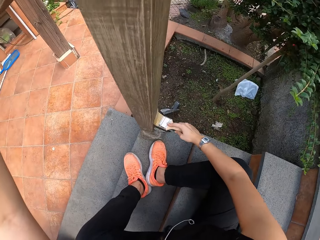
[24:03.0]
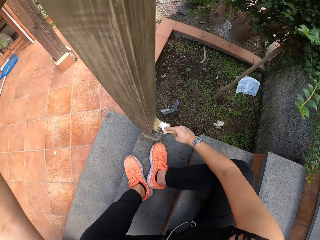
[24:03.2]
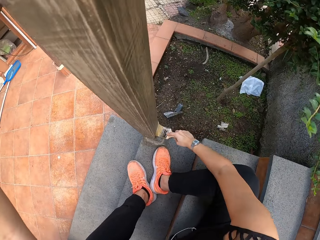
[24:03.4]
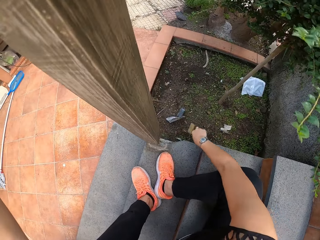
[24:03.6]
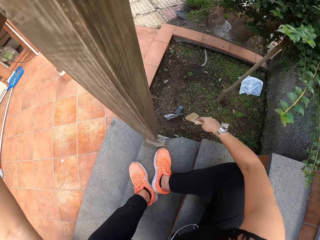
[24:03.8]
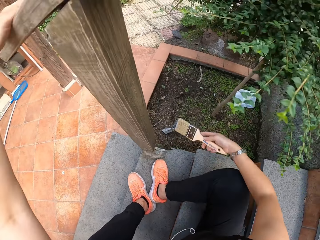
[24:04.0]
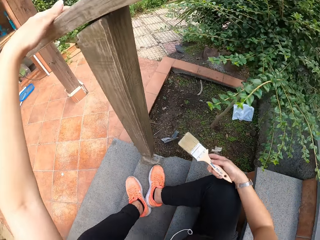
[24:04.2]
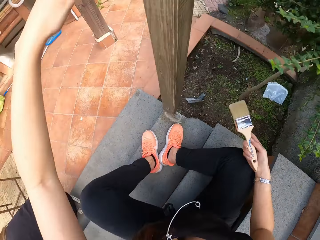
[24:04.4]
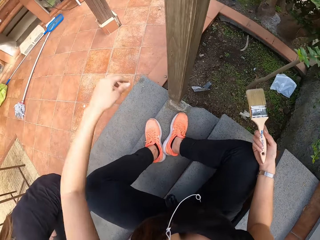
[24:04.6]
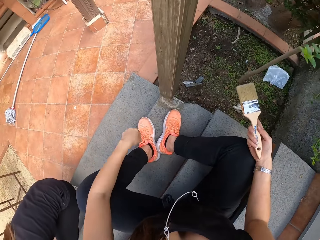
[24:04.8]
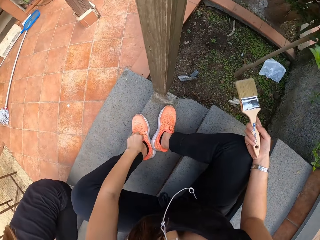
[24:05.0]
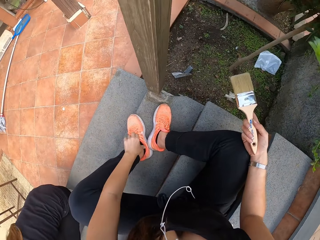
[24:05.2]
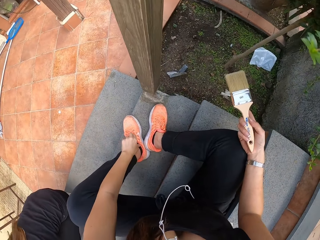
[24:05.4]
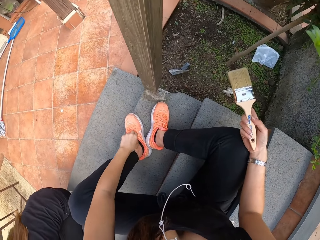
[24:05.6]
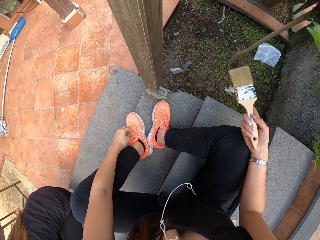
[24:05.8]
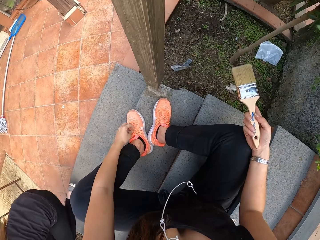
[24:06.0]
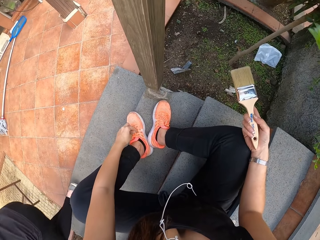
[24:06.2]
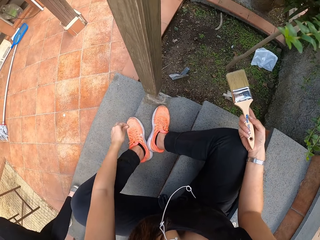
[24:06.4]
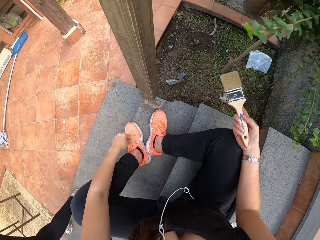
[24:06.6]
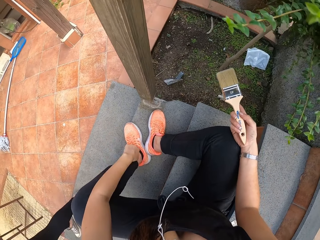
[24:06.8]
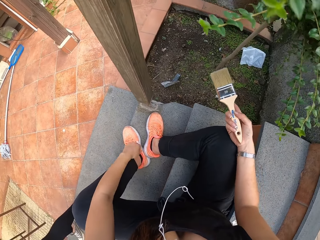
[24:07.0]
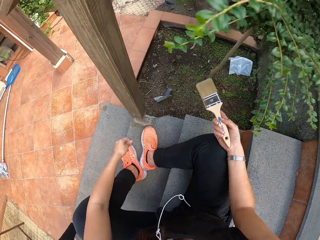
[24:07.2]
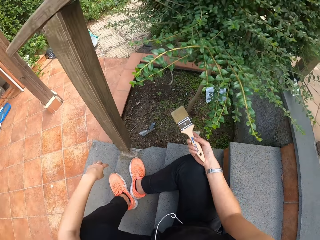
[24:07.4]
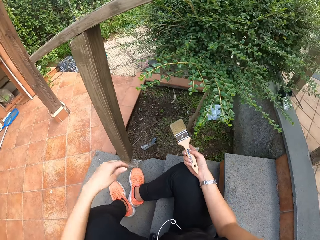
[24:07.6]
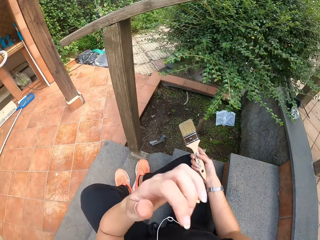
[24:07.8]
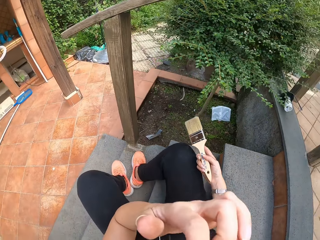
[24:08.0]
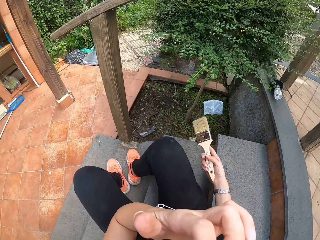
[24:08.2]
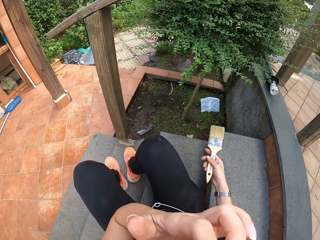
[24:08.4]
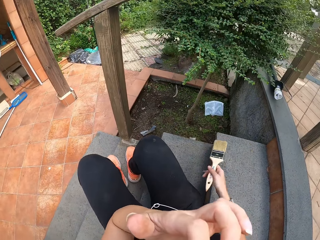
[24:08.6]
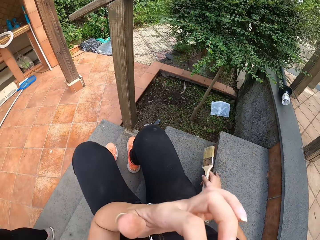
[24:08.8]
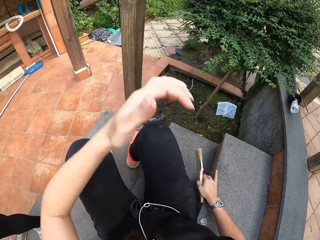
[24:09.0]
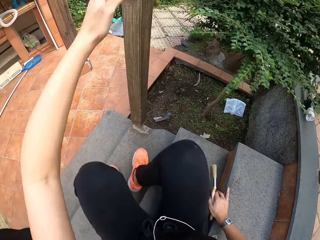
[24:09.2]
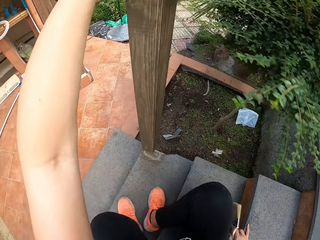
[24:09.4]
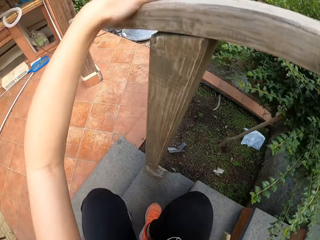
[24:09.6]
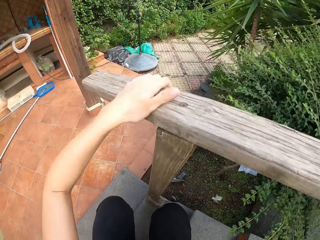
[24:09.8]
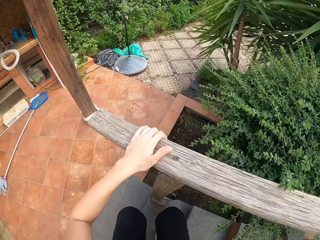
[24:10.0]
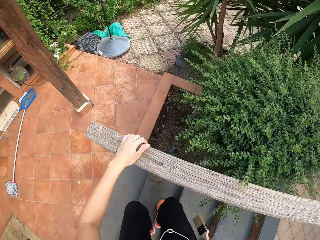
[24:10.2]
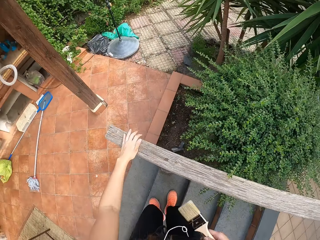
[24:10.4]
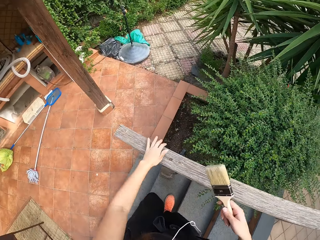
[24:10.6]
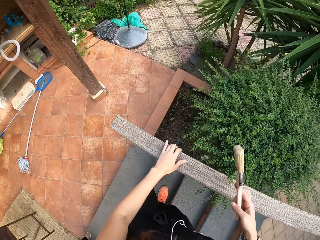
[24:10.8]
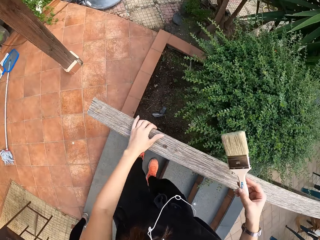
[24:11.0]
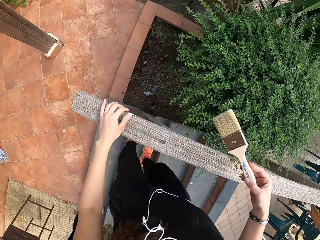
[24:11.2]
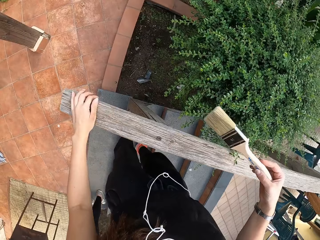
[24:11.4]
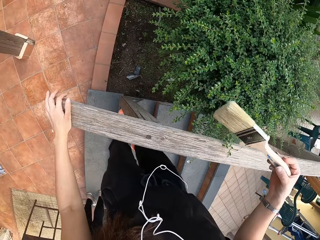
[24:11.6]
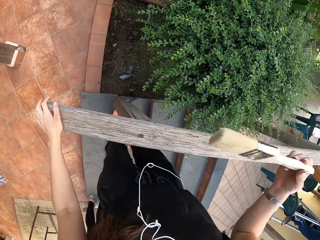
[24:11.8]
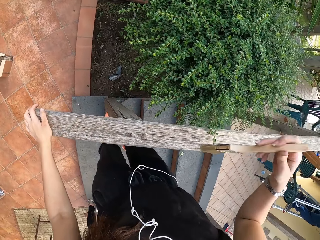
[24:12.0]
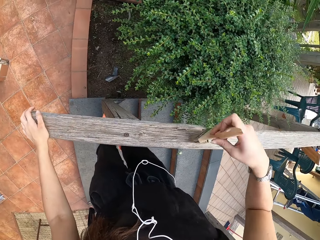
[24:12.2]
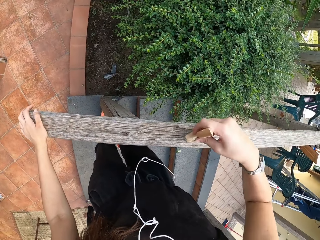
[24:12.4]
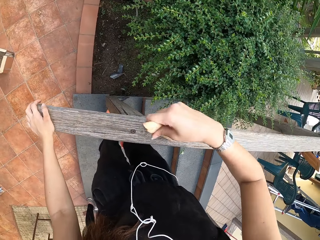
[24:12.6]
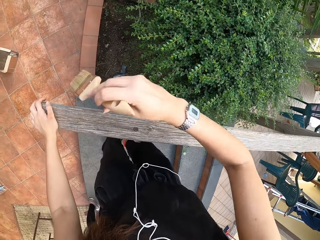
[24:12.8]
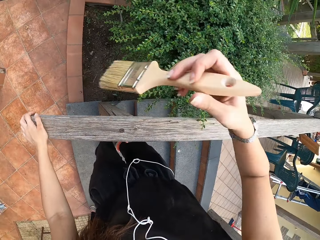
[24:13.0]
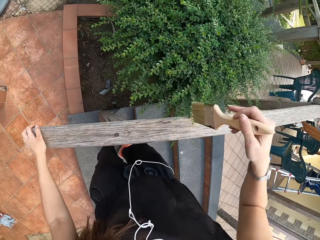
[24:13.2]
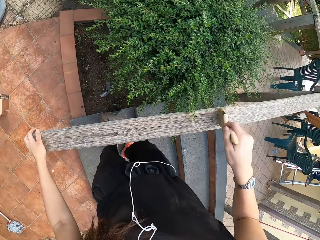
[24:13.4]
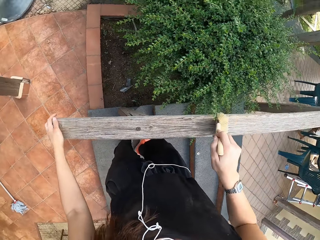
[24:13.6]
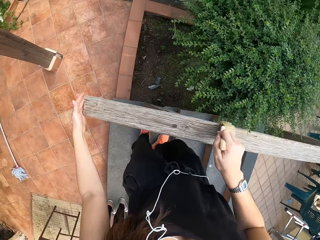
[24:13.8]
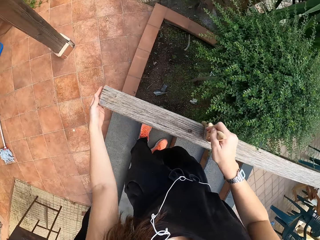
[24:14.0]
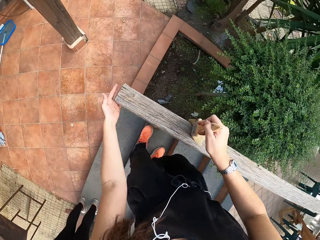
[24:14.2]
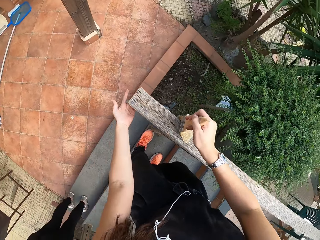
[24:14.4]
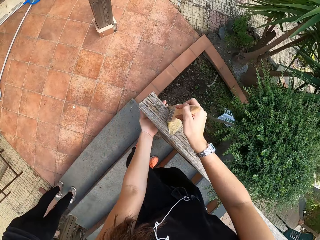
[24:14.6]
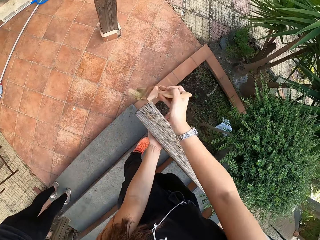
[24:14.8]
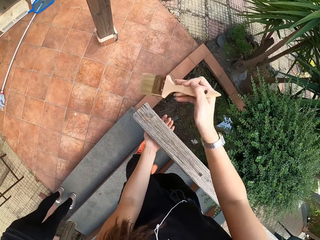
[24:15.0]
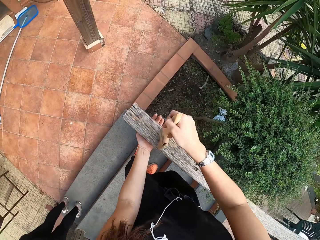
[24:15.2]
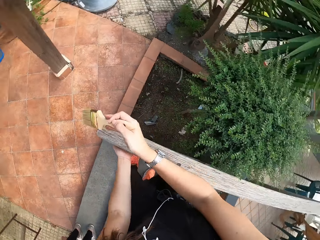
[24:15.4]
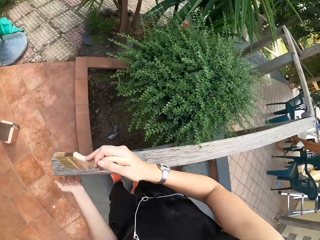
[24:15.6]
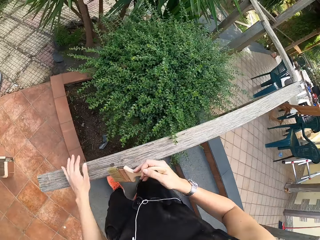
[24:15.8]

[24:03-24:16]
The camera wearer drops his left hand. He removes the dirt on the shoes. He touches his shoes with his left hand. He holds the nose. He touches his face with his left hand. He places his left hand on the wooden rail. He stands on the staircase. He cleans the wooden rail with the brush with his right hand.

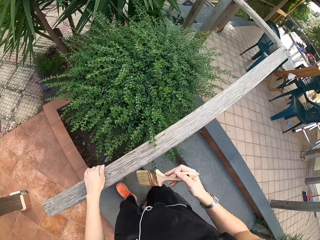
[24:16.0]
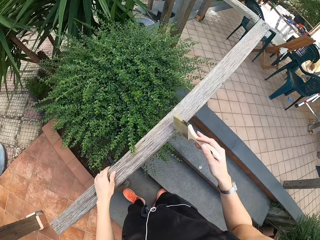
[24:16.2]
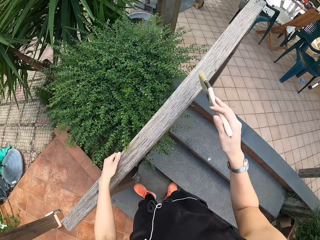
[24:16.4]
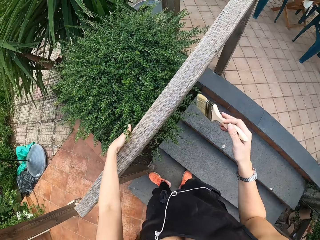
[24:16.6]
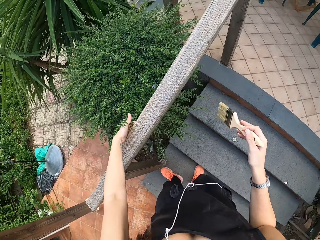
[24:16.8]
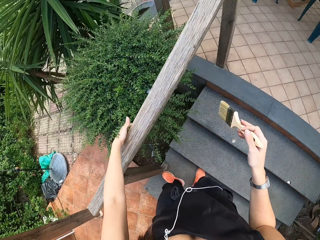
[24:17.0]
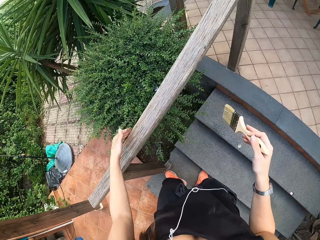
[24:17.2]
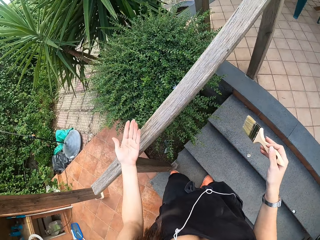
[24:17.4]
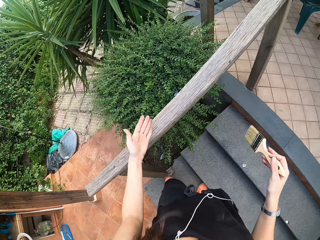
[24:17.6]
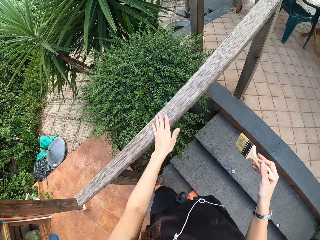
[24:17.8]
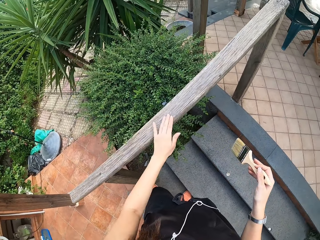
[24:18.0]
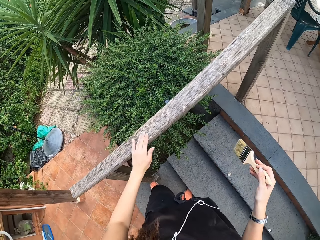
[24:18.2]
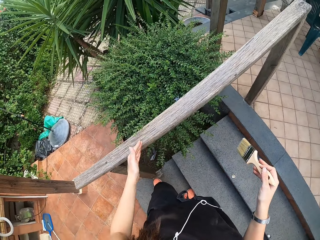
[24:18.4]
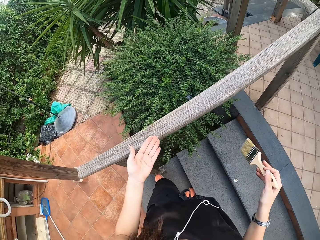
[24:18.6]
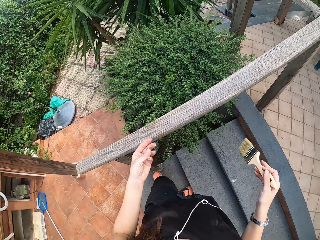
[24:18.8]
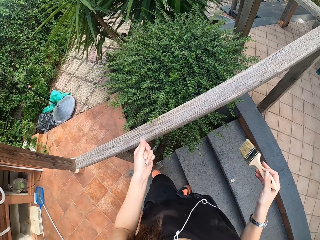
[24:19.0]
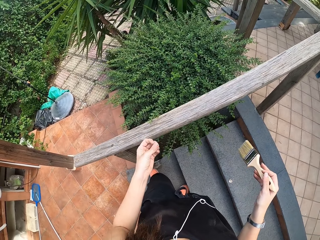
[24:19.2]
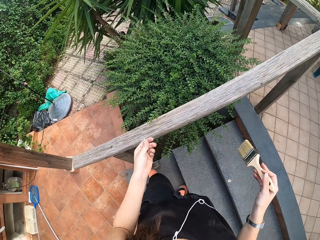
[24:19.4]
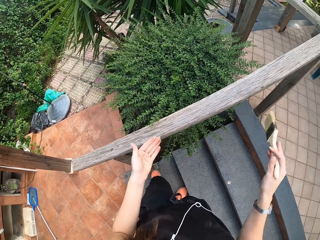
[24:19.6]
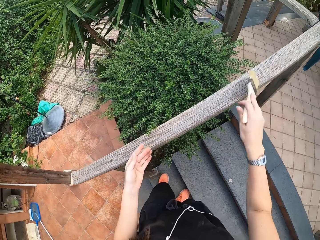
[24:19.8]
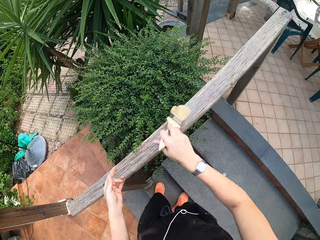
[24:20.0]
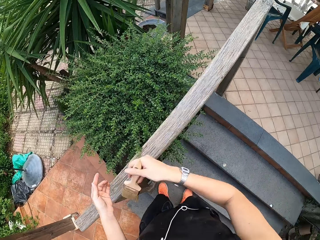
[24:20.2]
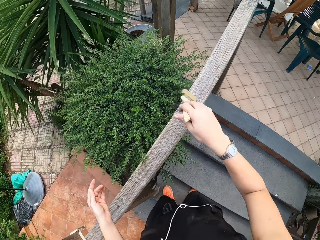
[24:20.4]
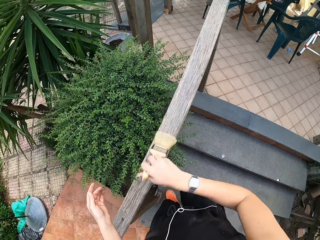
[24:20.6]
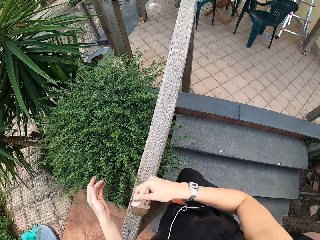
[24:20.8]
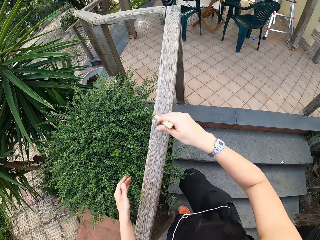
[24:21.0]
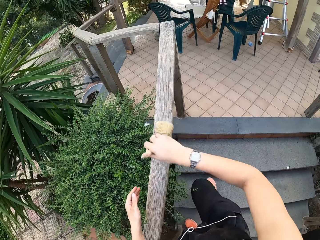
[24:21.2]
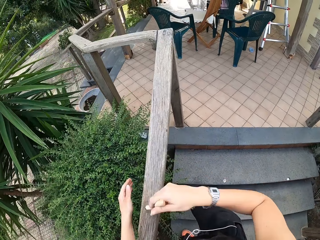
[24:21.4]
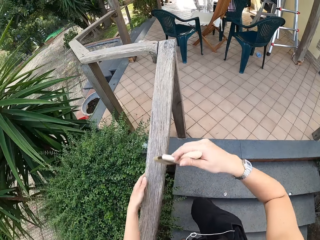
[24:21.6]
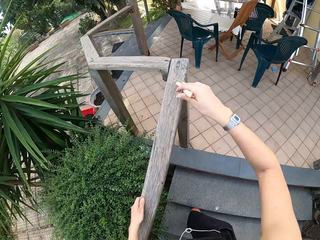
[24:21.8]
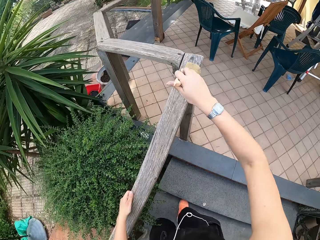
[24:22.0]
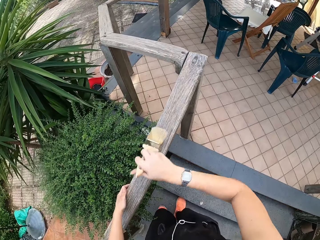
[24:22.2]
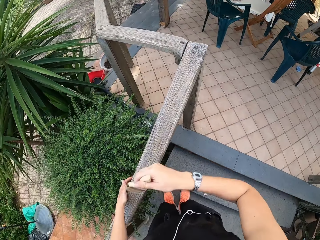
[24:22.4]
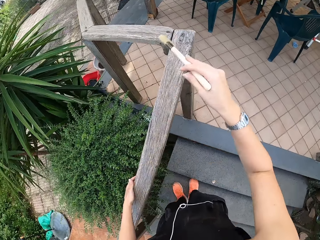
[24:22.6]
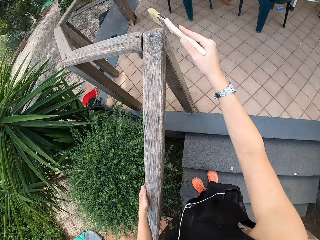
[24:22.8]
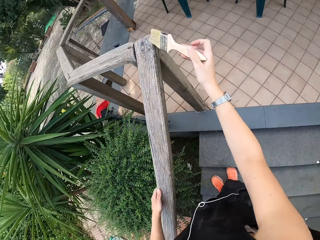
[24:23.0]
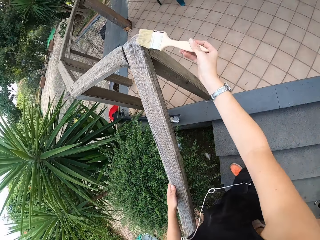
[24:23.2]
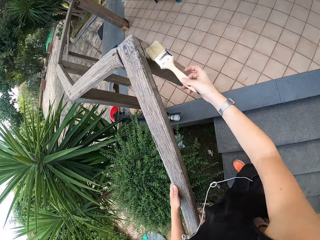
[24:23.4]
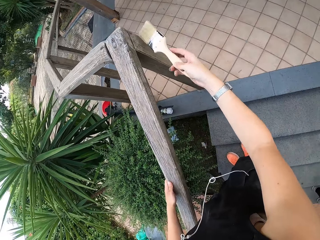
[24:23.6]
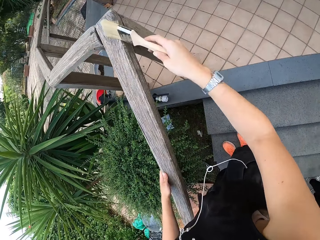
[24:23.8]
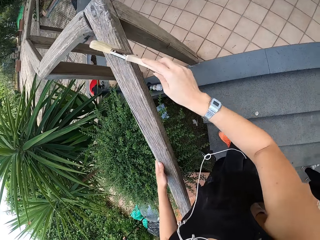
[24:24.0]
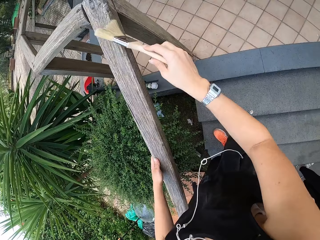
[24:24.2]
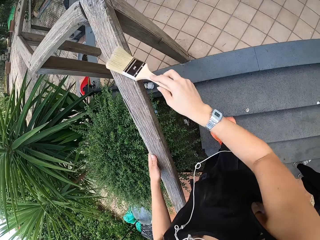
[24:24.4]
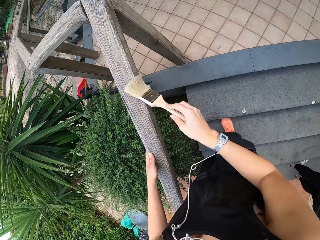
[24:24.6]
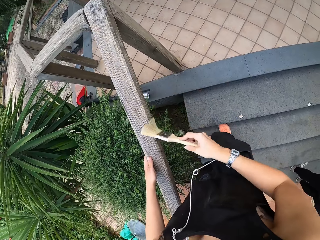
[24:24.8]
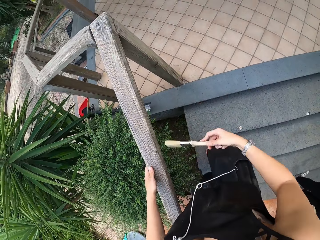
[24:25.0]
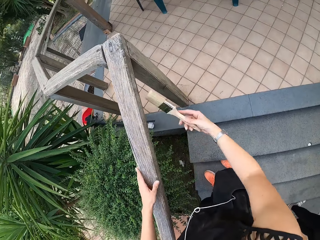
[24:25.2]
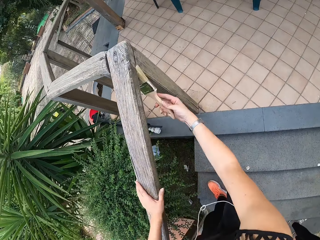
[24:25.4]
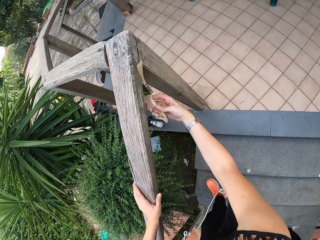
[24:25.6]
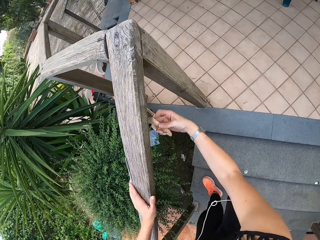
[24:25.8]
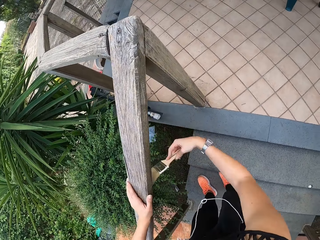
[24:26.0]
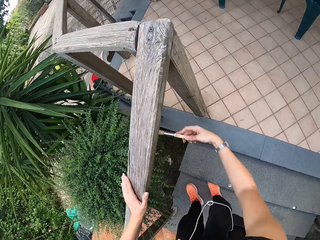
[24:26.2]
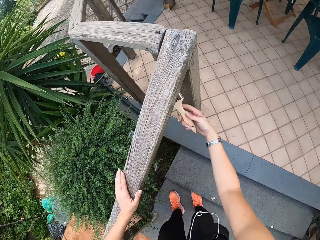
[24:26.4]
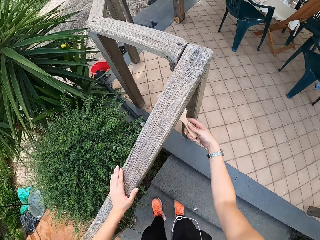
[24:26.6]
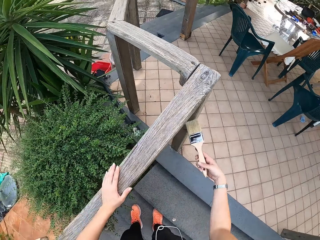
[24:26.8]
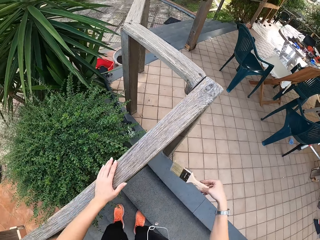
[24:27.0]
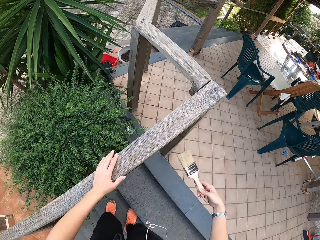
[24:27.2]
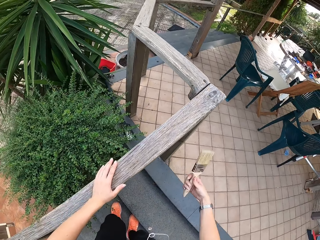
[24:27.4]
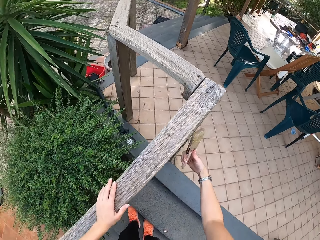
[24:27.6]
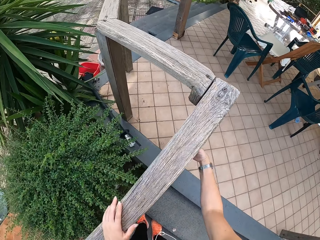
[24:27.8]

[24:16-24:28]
The camera wearer slides his left hand across the wooden rail. He looks at the hand. He removes his left hand from the wooden hand rail. He touches the wooden rail. He cleans the wooden rail with his left hand. He looks at the hand. He rubs his left hand. He cleans the wooden rail with the brush in his right hand. He places his left hand on the wooden rail. He cleans the wooden rail with the brush in his right hand.
